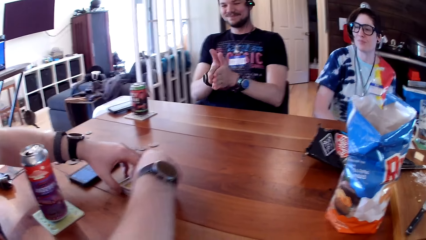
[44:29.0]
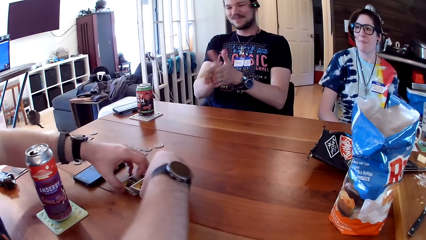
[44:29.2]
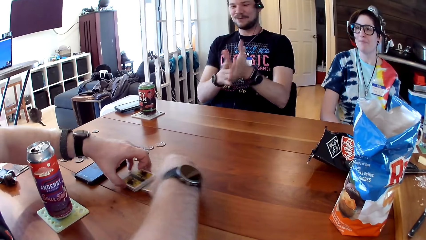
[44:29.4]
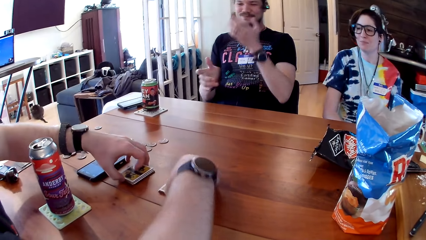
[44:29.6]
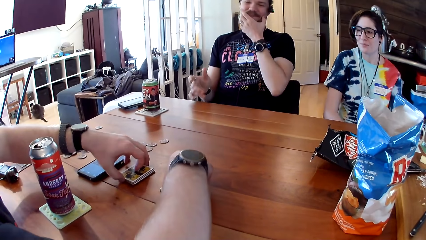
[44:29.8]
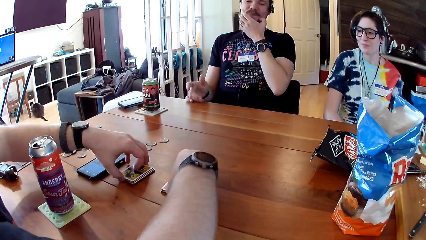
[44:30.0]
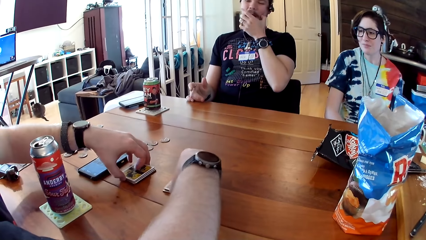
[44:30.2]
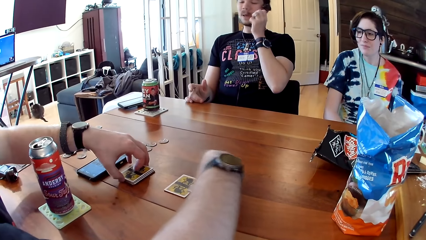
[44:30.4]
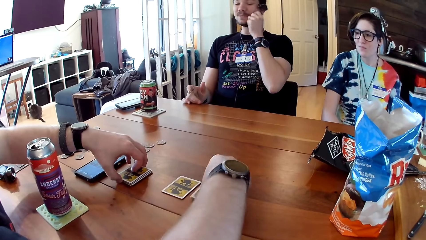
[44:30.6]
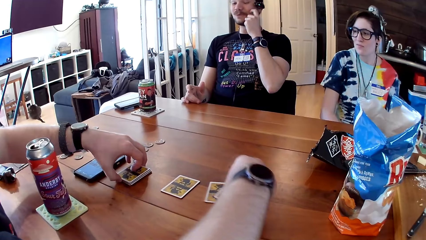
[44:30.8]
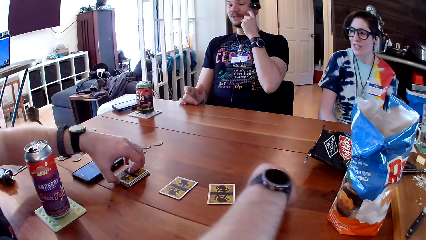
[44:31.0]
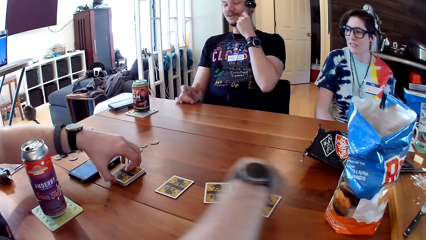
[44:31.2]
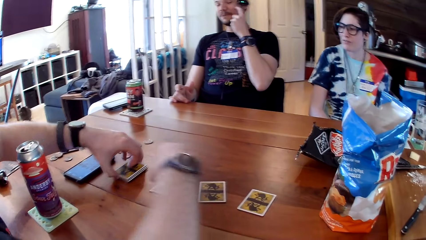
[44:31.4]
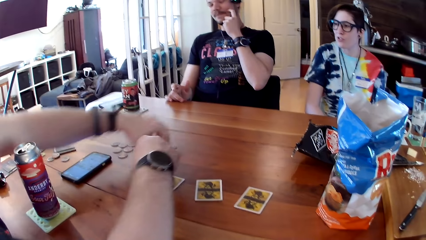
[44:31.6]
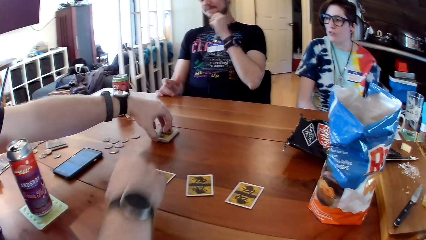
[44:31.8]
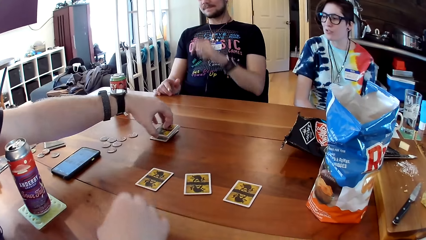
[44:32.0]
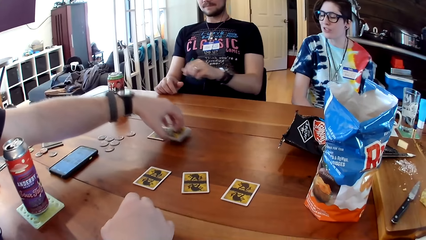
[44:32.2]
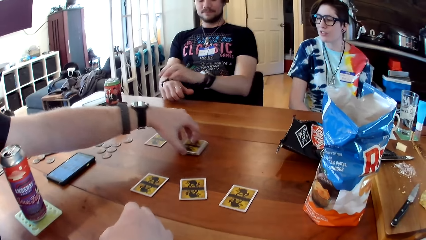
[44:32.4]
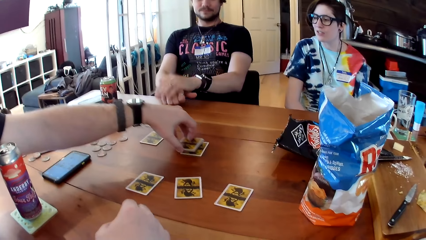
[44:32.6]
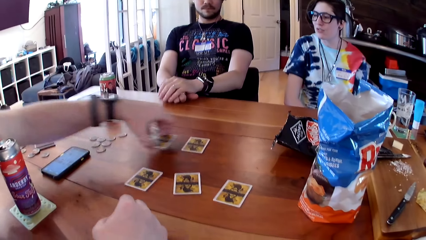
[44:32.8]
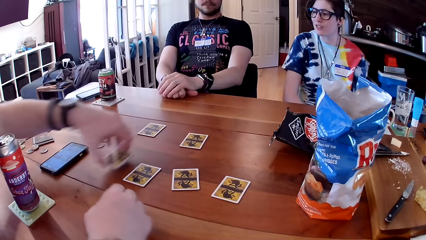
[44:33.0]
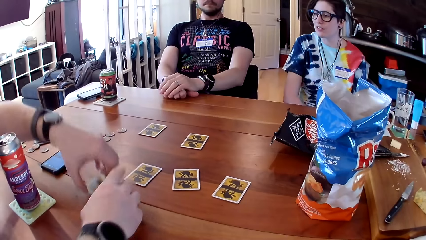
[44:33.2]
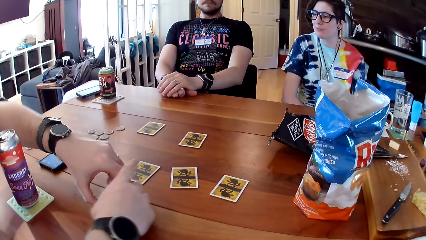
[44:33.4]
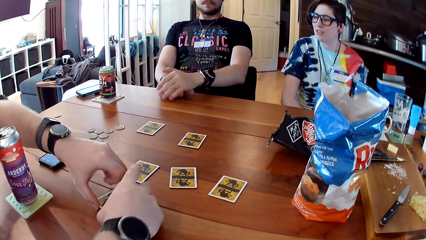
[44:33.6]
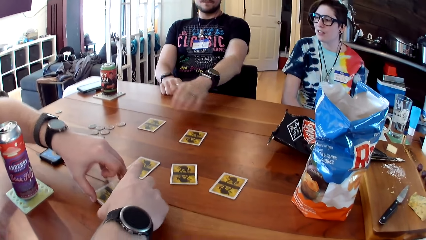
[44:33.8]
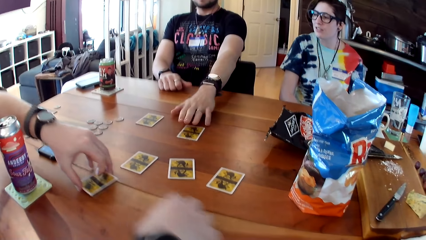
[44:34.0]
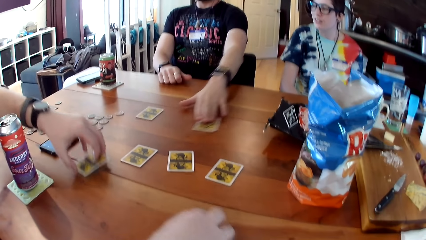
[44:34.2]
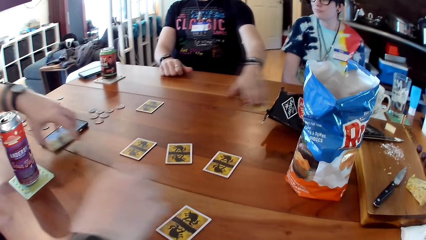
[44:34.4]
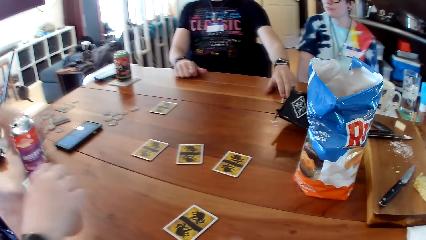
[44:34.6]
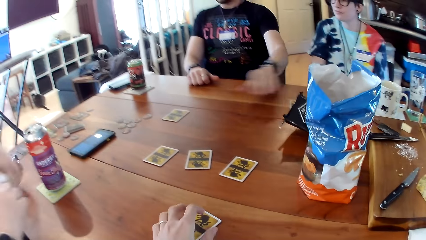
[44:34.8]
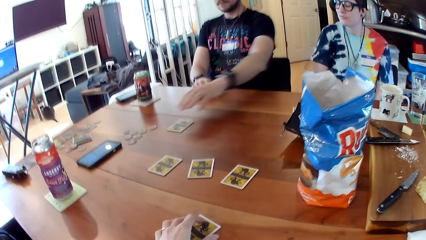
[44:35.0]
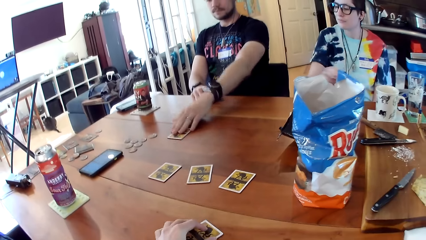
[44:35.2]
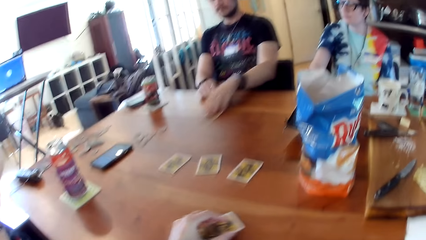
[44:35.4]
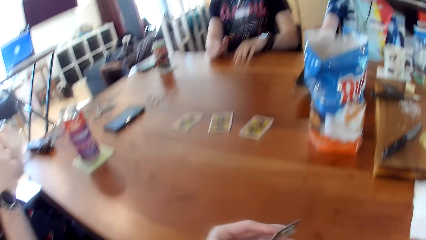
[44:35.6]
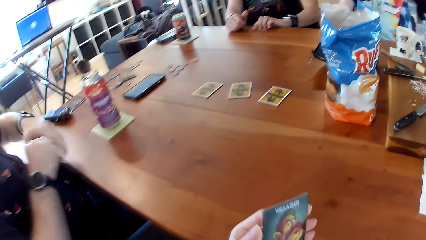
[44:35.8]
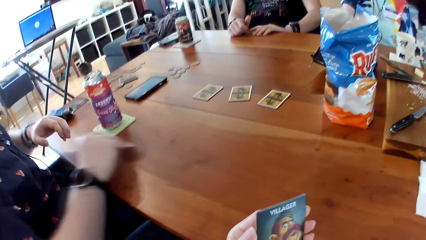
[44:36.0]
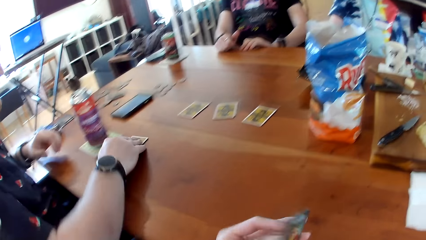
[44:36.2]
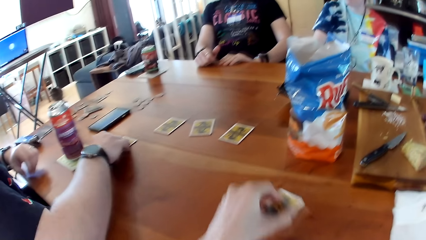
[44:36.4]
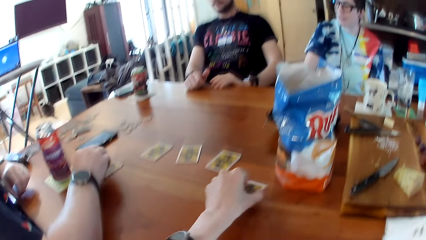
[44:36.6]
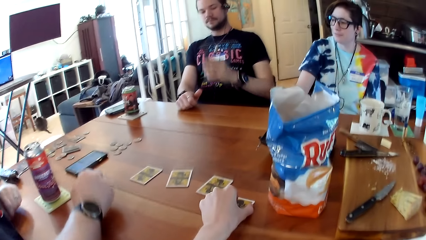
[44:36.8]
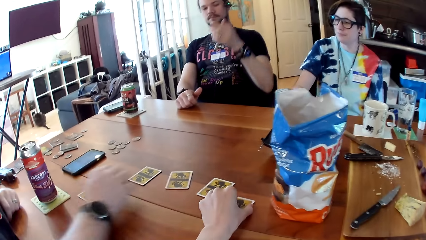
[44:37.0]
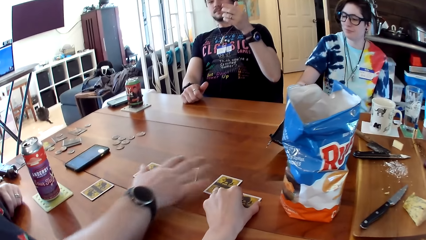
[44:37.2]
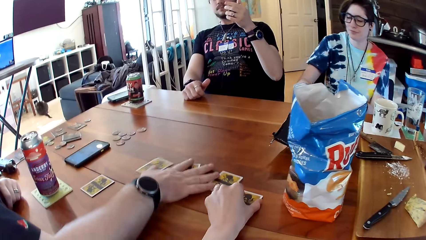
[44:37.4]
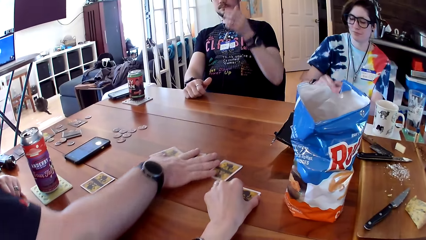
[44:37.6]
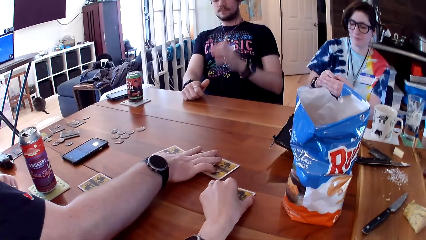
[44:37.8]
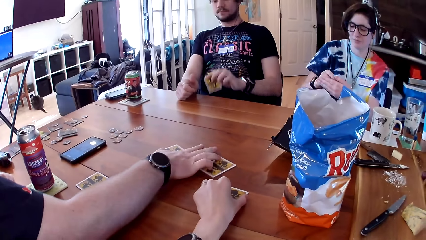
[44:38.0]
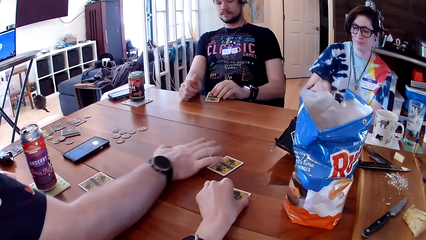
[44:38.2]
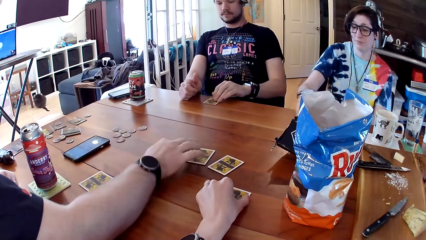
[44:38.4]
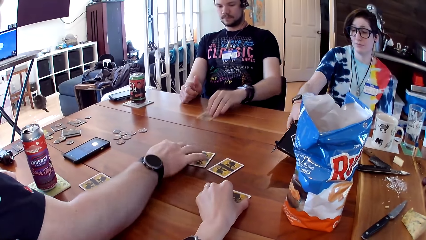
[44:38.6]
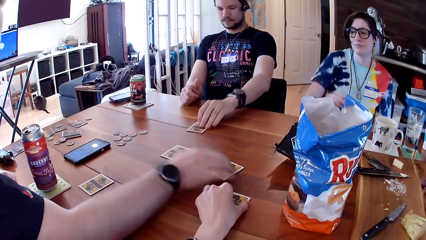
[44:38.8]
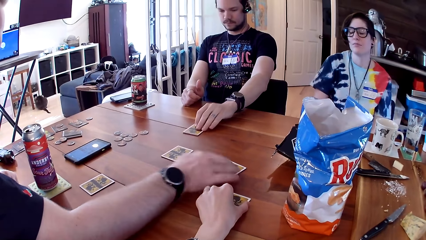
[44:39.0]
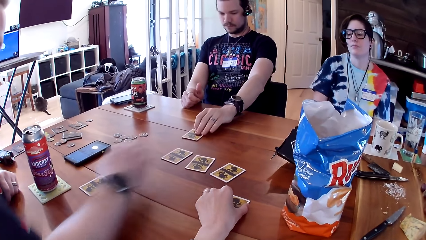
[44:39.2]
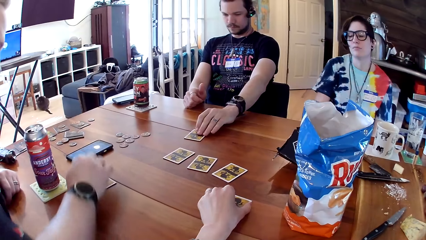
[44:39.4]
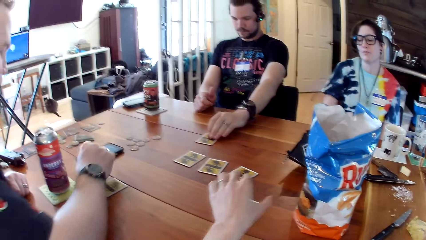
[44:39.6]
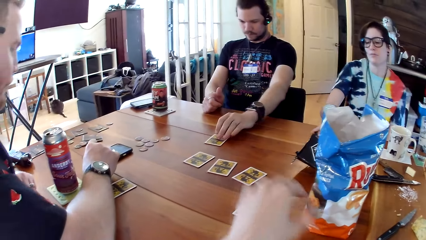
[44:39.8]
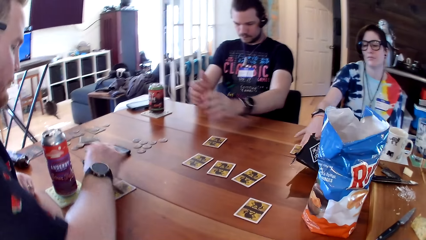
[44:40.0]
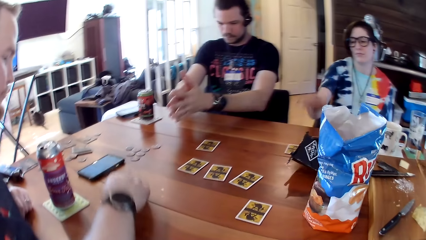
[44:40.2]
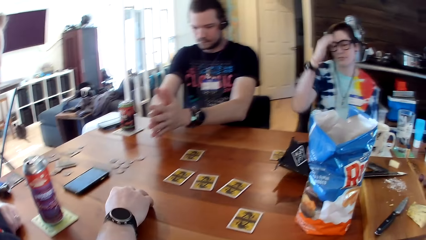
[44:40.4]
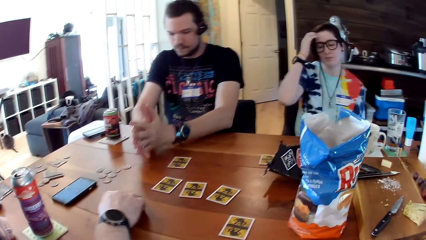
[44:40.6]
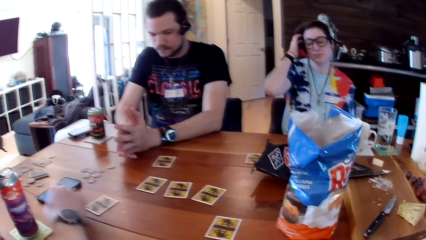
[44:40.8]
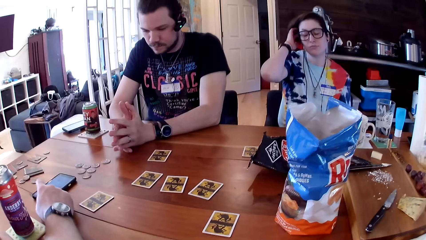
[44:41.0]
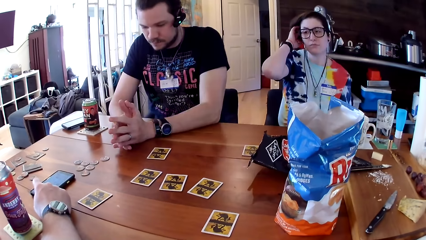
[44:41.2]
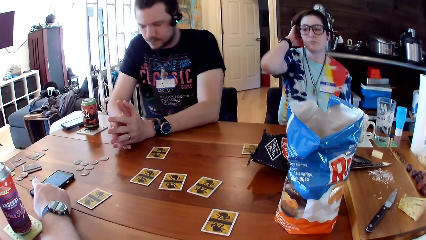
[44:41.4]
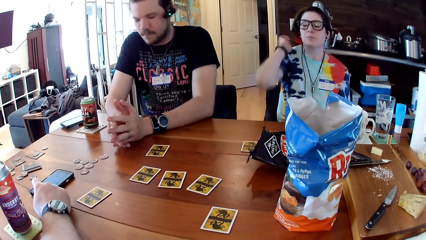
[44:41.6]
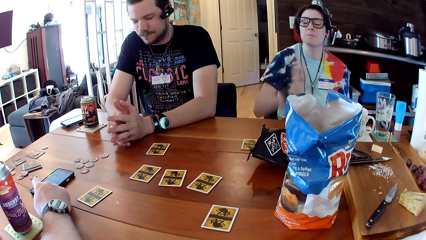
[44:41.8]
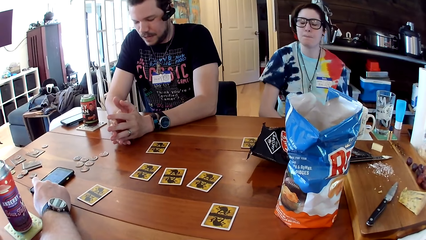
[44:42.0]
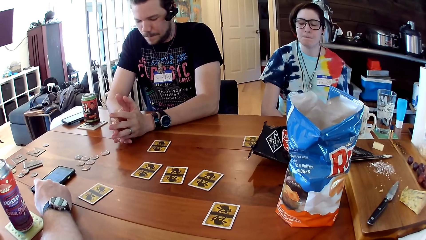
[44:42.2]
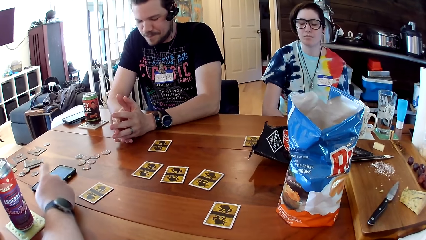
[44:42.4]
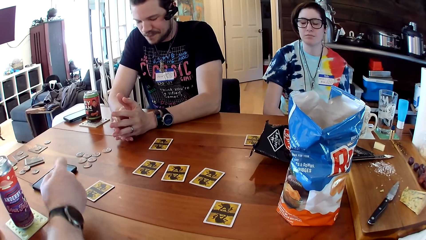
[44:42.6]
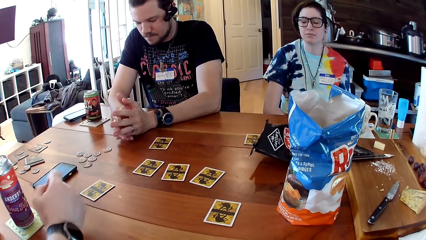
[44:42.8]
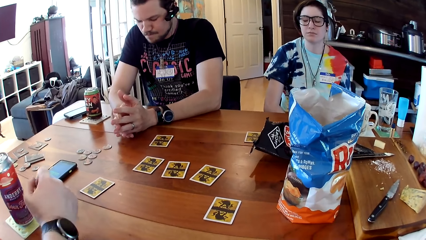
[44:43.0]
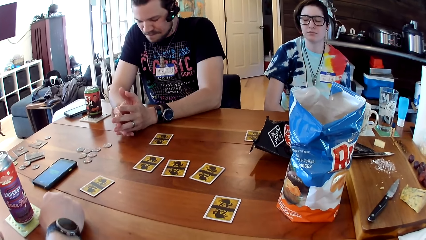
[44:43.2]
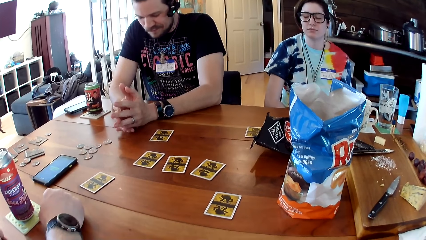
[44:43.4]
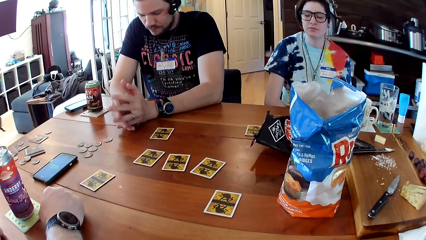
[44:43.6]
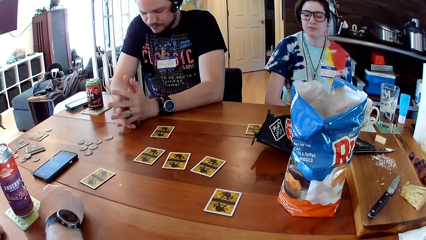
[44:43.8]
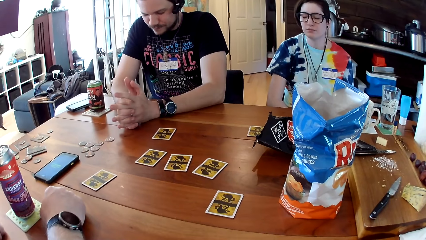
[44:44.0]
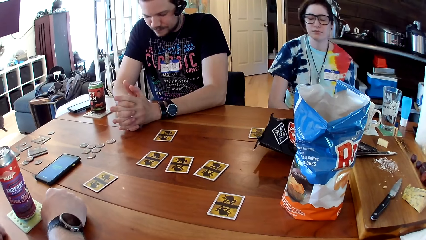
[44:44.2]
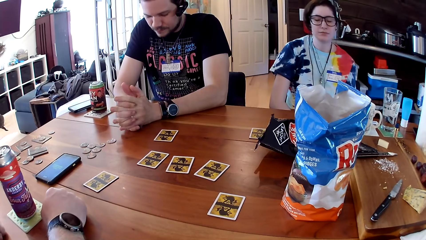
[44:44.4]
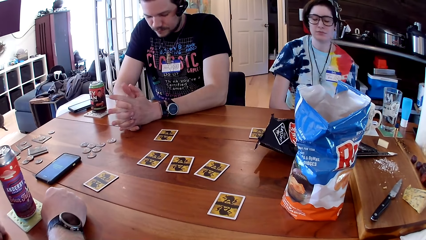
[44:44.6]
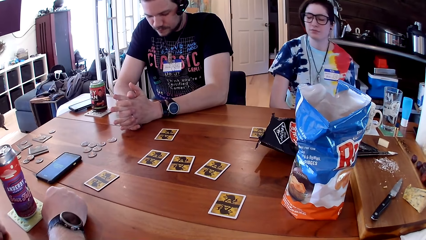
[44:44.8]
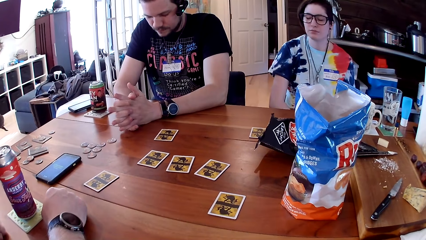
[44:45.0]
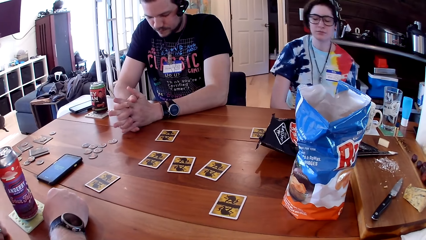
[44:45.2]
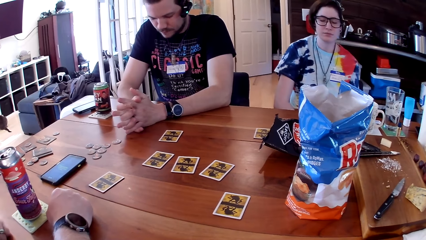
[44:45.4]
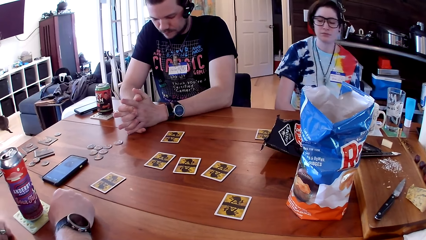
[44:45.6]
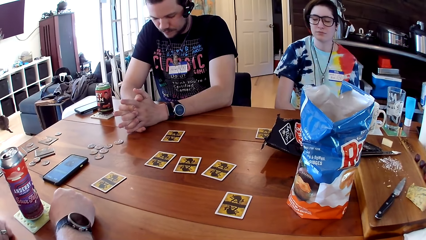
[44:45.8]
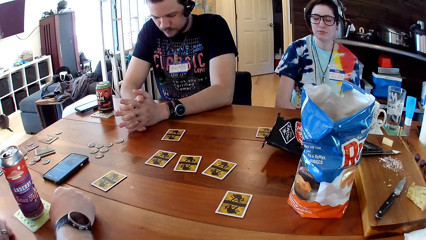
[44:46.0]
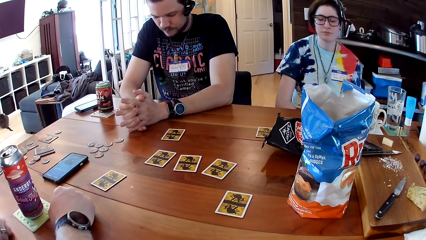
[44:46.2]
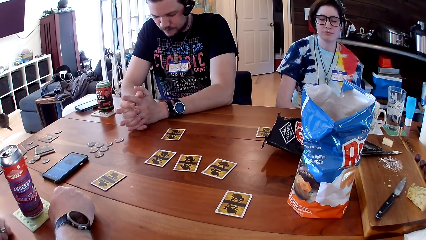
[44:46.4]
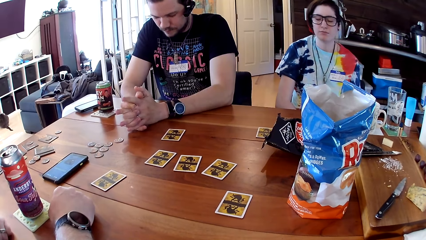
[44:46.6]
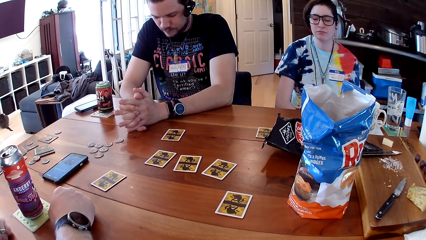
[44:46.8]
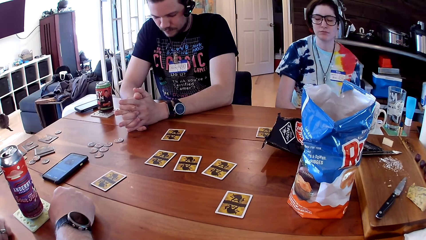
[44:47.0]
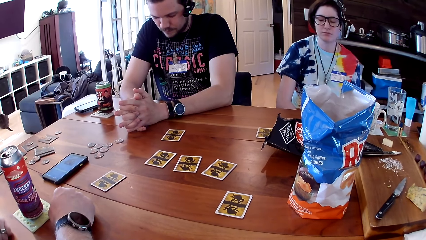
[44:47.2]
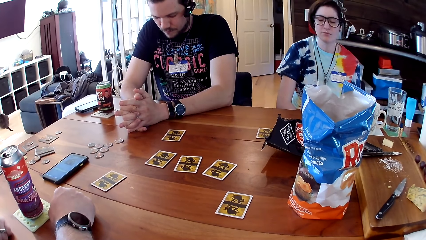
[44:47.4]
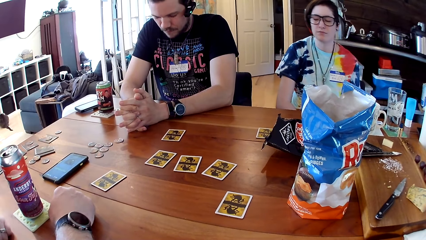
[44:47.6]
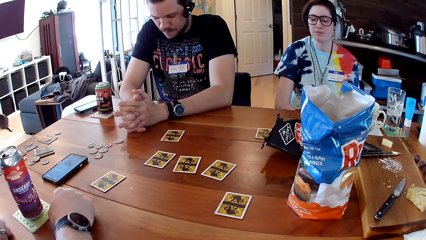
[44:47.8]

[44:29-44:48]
A man speaks. Another man arranges the cards on the table with both hands. The first man touches his face with his left hand and places his left hand on the table. The other man speaks. The first man speaks. The other man places the cards on the table. A woman speaks. The first man adjusts the position of the card on the table with his left hand. The other man removes both hands from the table. The camera wearer places their left hand on the card. The first man takes the card on the table with his left hand. The camera wearer takes the card on the table with their left hand. The other man places a card on the table with his right hand. The camera wearer places the card on the table with their left hand. The other man arranges the cards on the table with his right hand and moves the cards on the table. The first man places the card on the table with his left hand. The other man touches the phone with his right hand and adjusts the position of the card with his right hand. The first man places both hands on the table. The other man speaks. The camera wearer listens to the audio on the phone.
